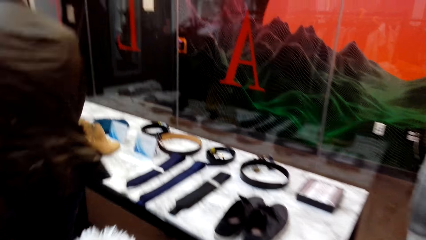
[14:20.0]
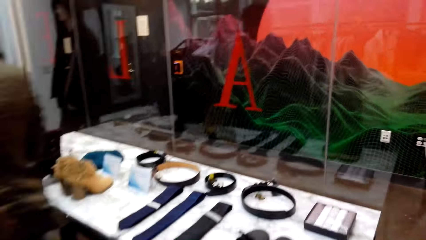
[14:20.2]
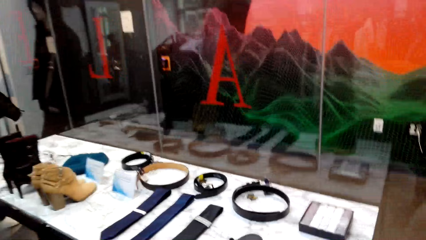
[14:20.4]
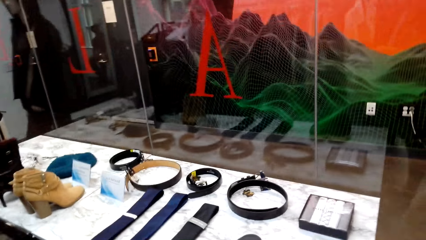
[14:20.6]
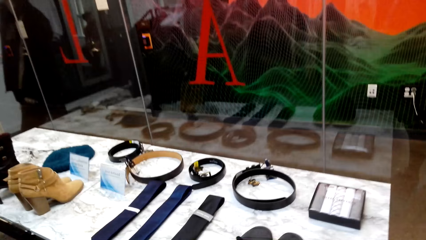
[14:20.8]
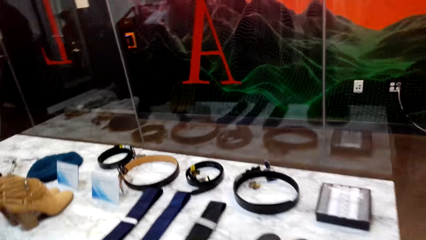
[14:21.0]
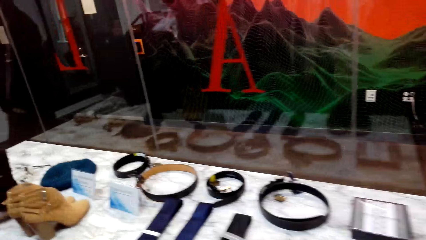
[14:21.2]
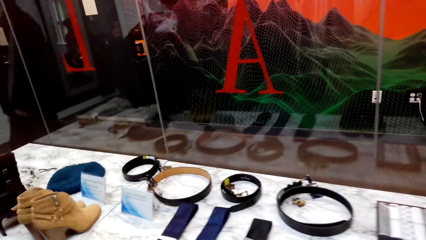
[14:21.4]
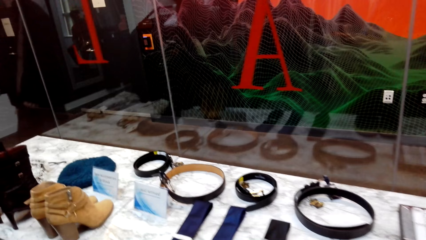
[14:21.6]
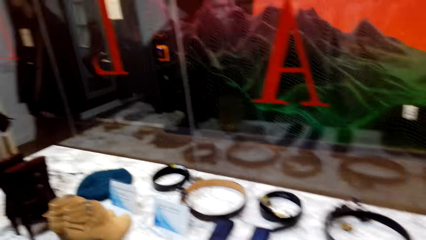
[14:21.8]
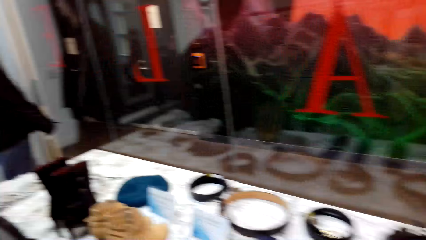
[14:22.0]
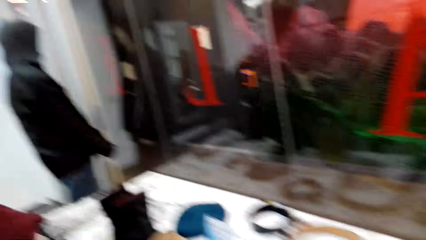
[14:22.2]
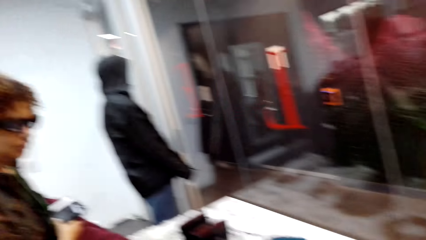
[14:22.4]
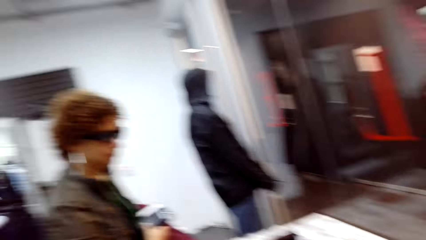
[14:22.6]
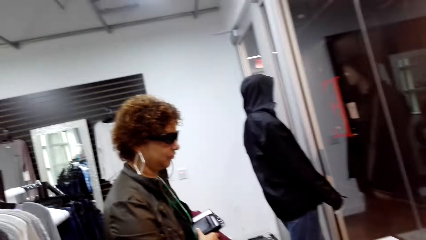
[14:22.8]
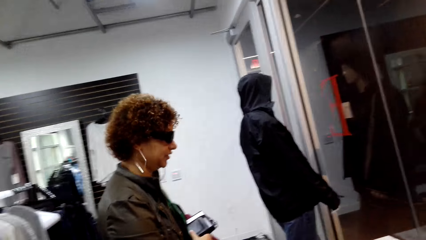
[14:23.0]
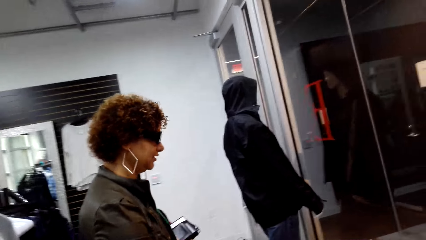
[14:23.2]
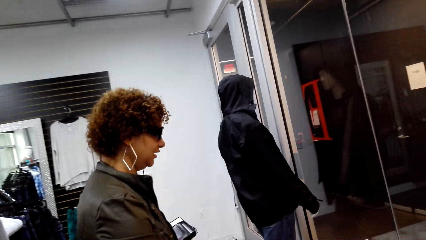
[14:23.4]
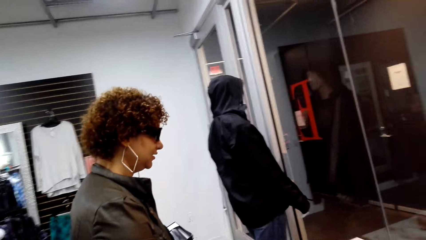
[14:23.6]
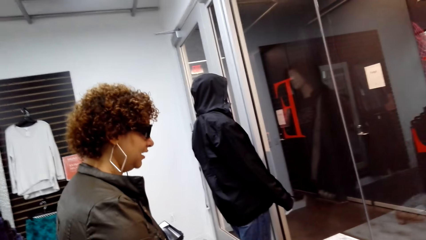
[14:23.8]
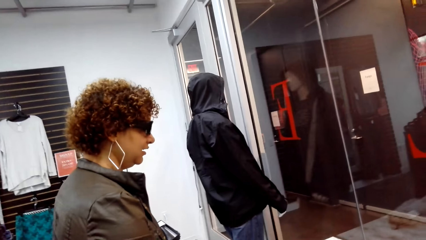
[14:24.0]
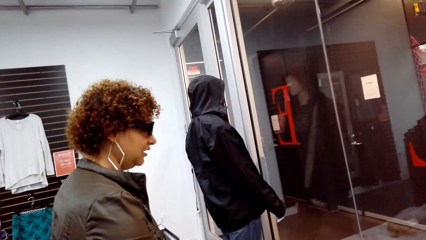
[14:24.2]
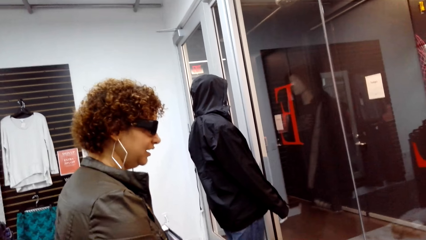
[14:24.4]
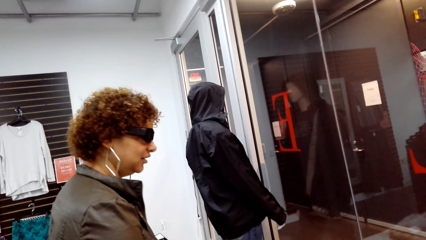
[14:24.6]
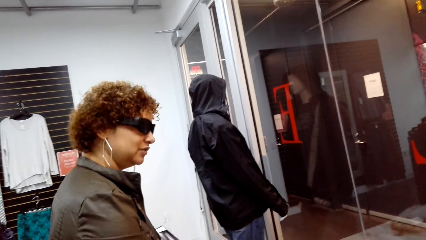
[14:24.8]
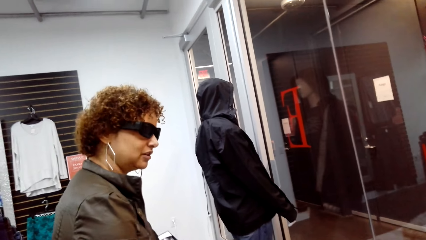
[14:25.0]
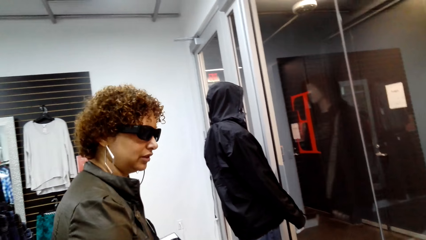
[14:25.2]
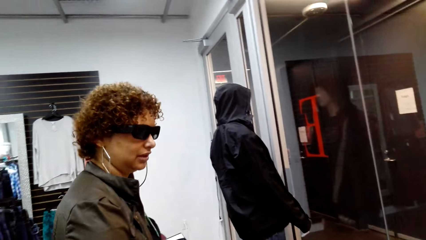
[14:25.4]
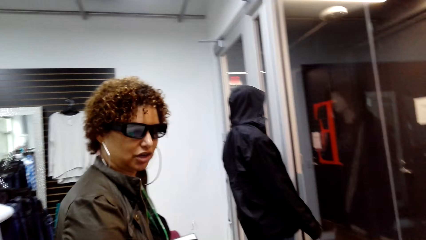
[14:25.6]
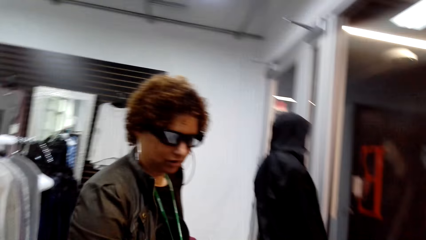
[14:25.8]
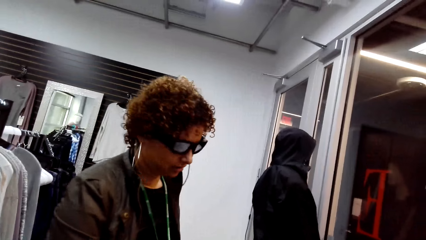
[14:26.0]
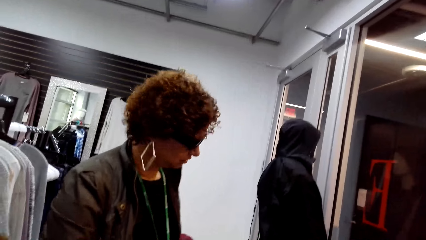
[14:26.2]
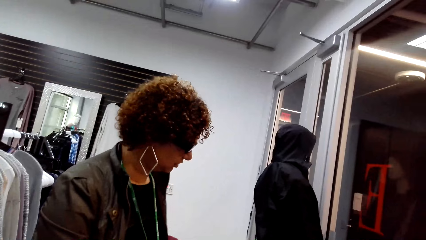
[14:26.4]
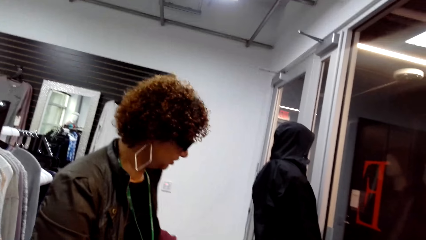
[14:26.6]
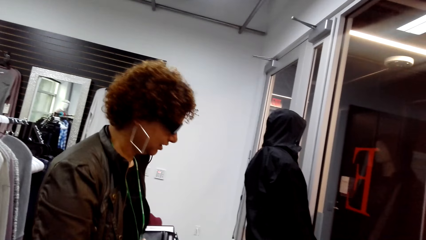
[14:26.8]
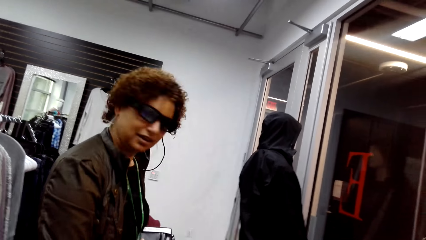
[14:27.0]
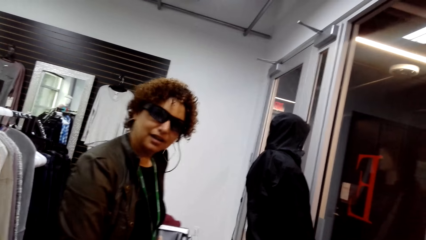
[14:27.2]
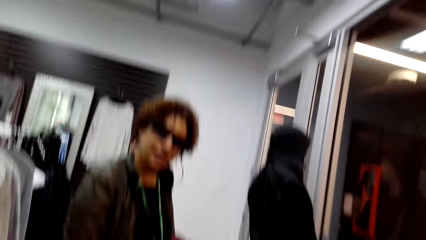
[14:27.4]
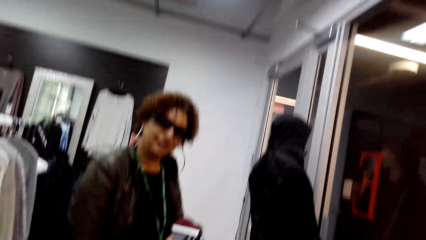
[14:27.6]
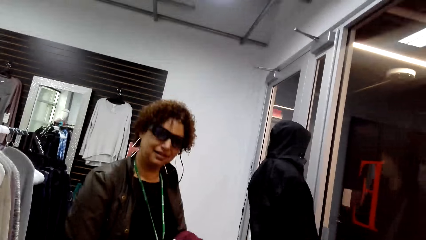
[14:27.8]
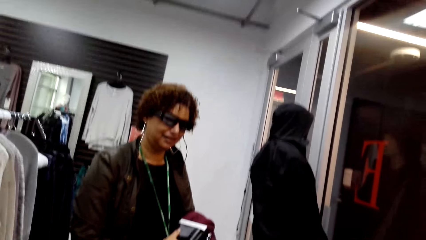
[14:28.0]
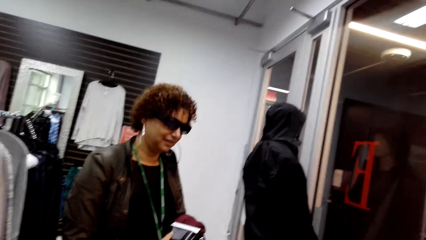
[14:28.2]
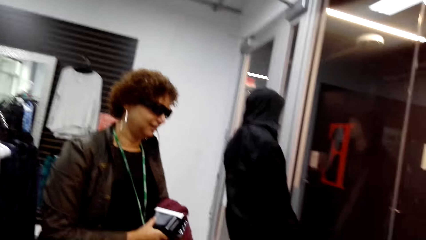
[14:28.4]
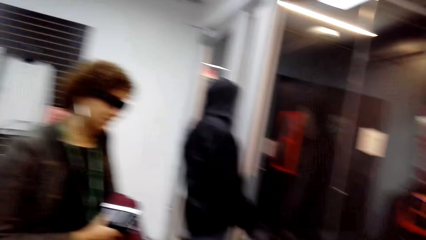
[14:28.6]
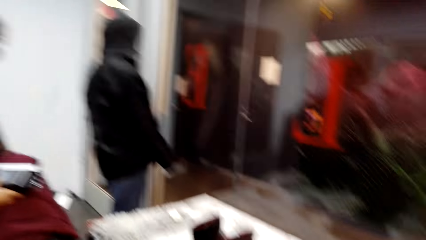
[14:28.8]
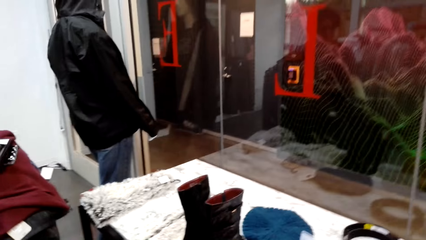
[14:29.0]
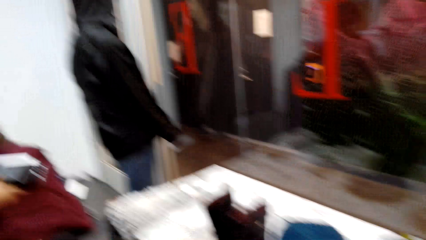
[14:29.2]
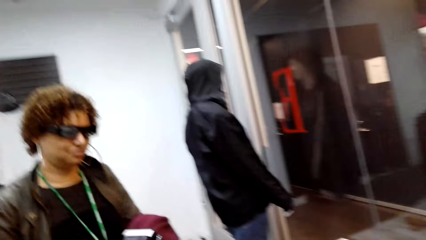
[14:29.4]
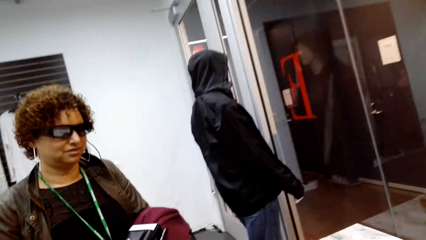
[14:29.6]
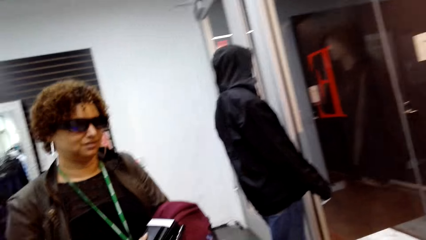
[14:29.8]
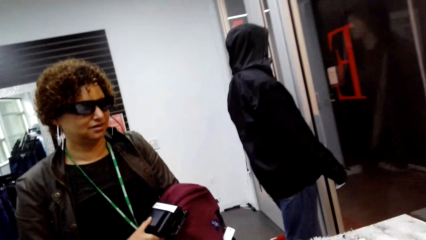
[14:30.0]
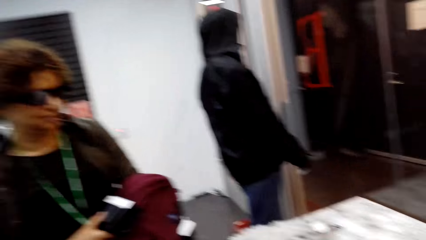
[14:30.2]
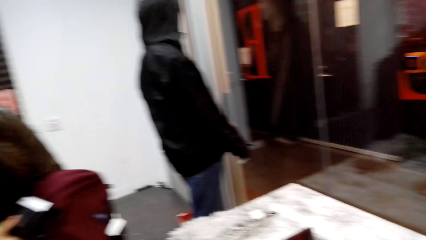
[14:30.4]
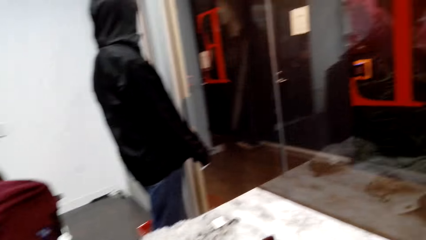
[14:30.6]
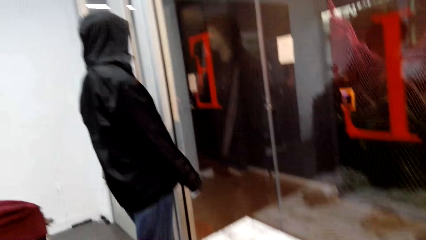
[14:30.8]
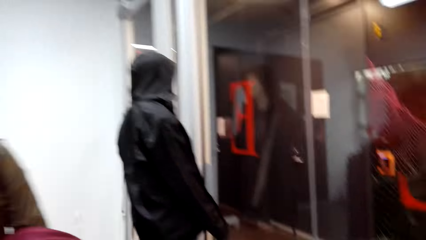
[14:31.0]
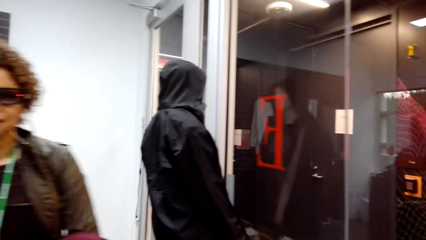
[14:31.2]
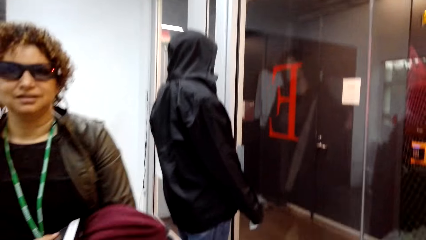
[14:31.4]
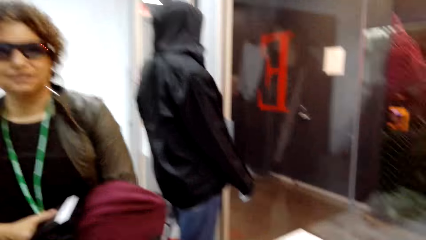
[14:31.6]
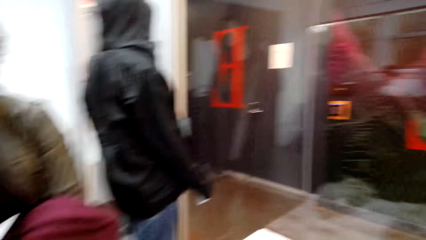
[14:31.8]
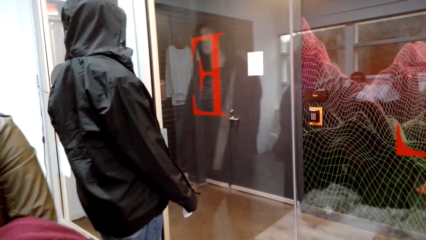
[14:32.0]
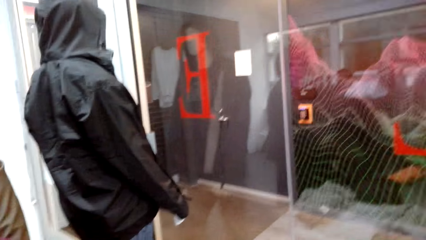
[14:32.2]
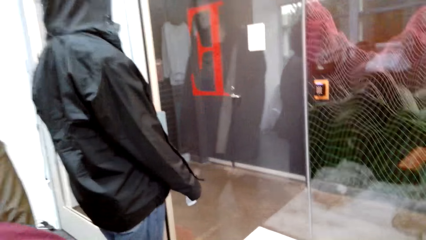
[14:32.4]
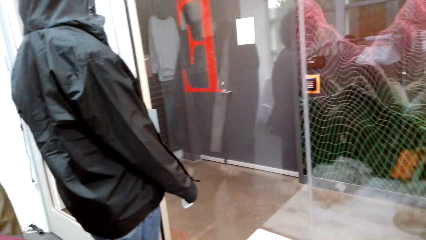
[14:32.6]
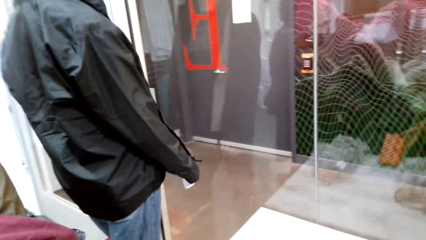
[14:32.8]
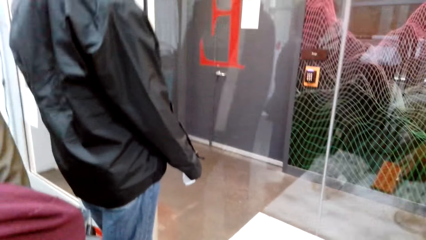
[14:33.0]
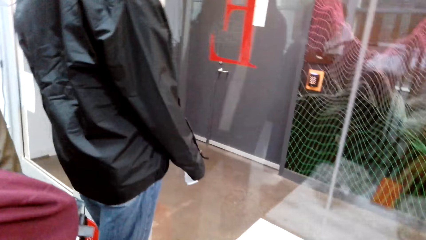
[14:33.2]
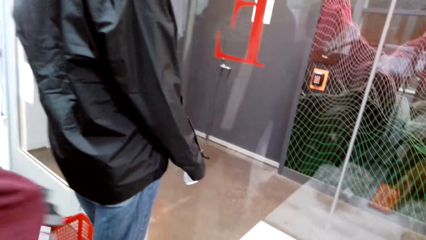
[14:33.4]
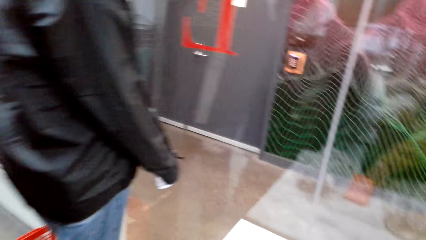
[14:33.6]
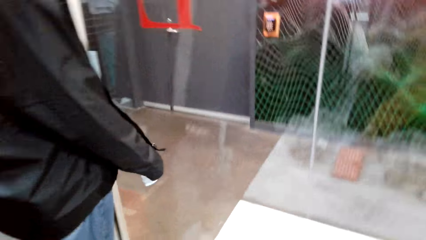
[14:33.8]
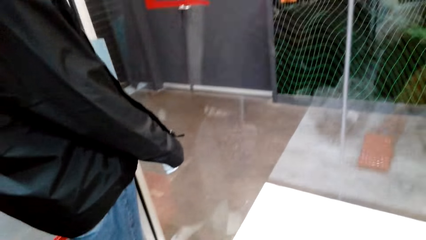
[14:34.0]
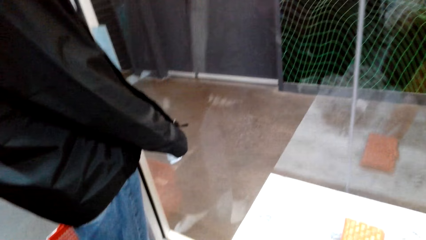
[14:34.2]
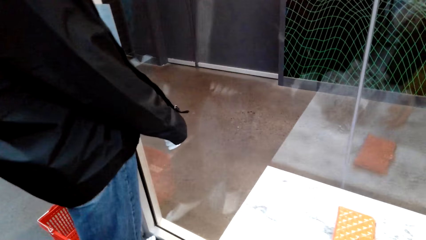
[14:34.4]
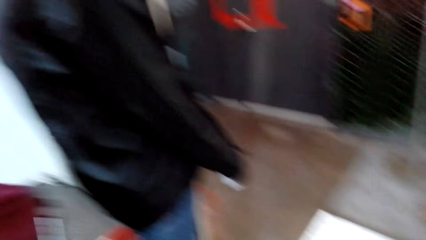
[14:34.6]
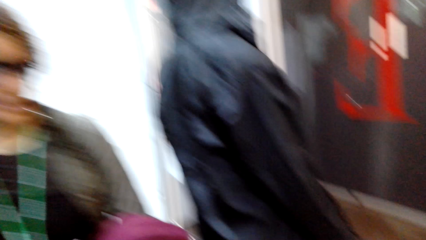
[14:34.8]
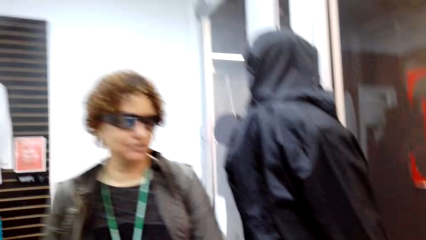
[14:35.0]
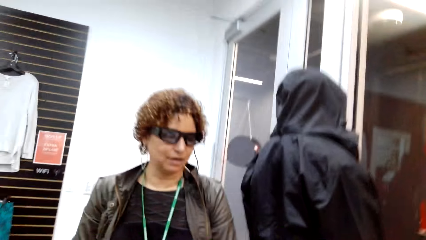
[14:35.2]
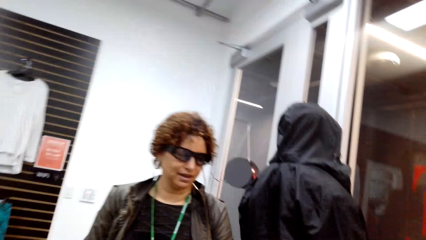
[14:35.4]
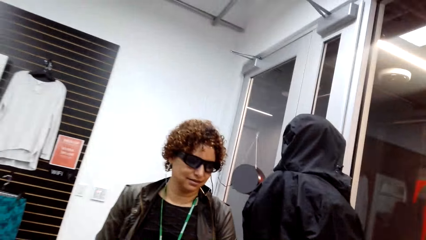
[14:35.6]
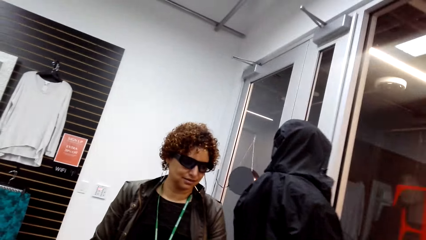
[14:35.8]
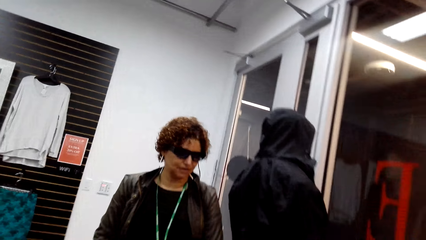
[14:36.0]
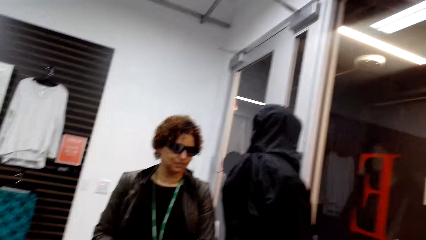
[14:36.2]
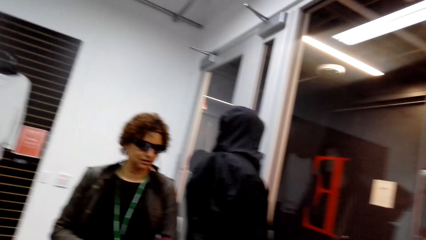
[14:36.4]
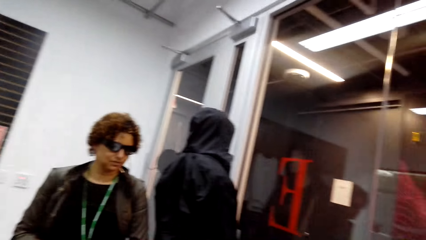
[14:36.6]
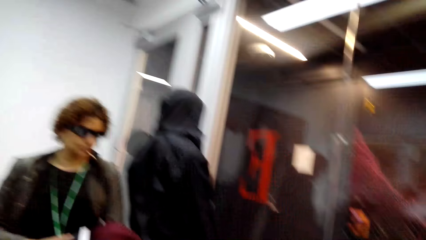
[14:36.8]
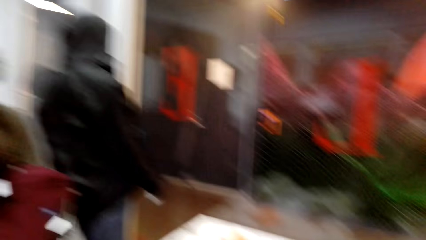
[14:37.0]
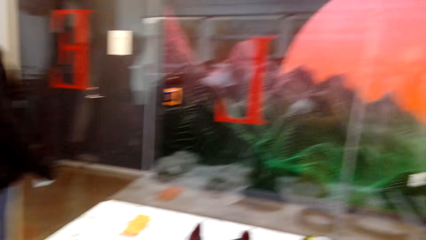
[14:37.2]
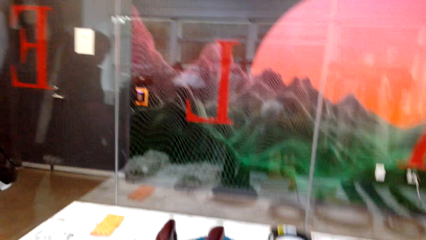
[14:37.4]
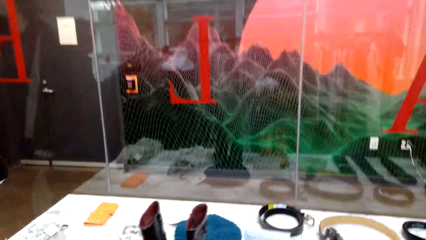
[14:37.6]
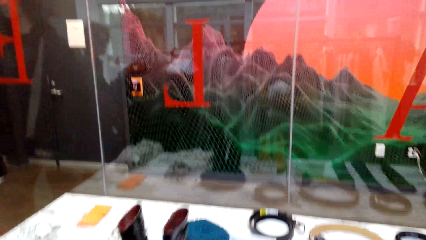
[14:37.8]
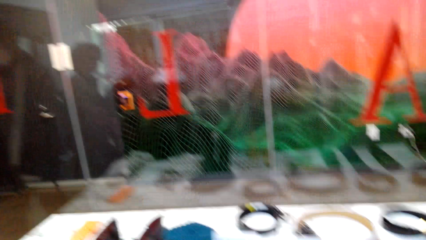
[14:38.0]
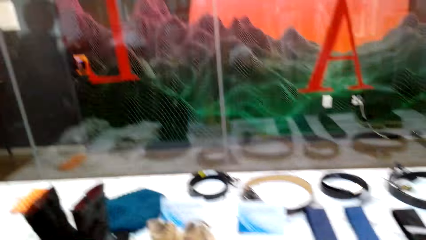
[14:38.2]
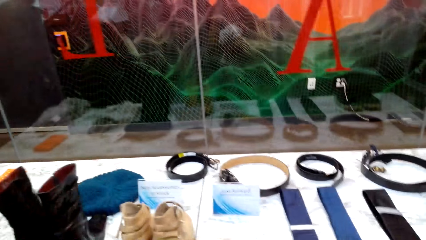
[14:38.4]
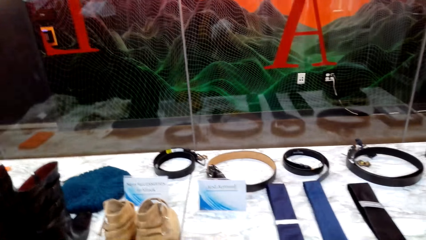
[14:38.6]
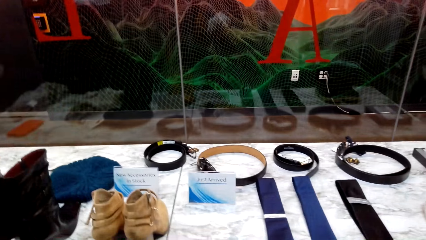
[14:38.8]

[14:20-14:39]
The camera wearer looks at the items on the table. A woman stands beside the table and looks at the items on the table. The camera wearer puts a purse on the table.
